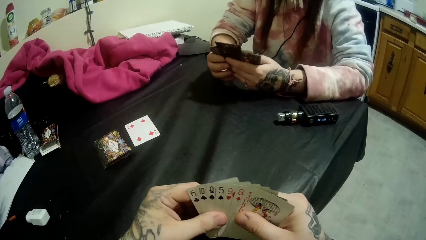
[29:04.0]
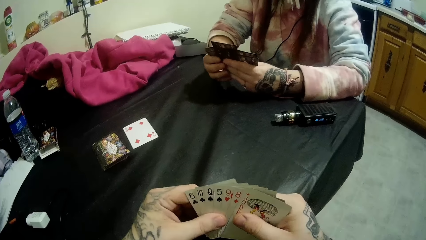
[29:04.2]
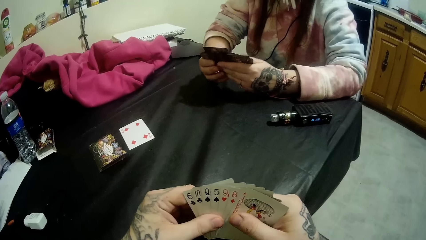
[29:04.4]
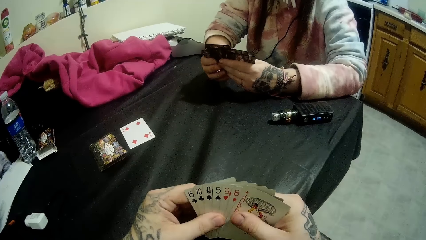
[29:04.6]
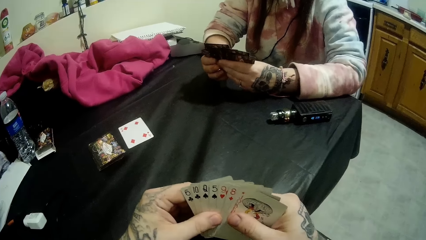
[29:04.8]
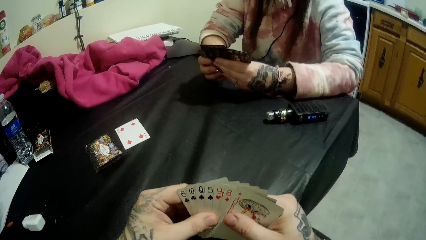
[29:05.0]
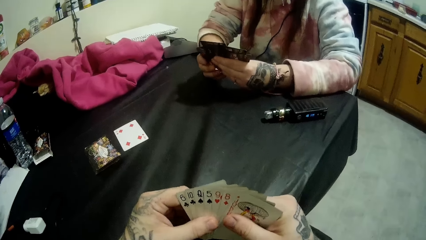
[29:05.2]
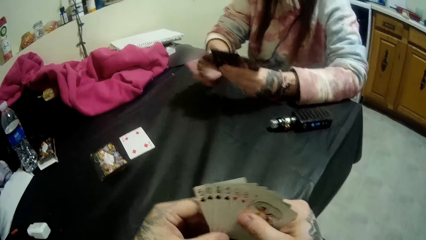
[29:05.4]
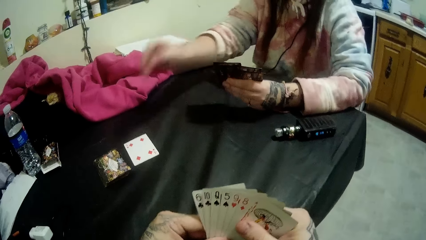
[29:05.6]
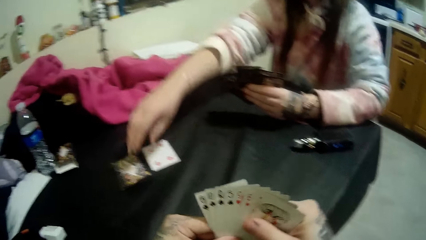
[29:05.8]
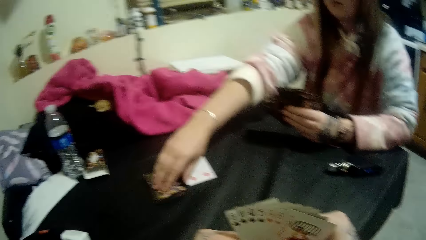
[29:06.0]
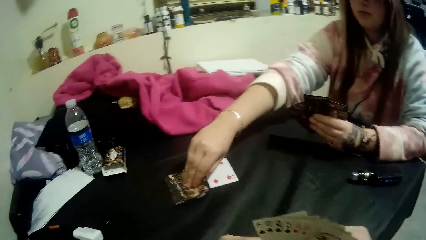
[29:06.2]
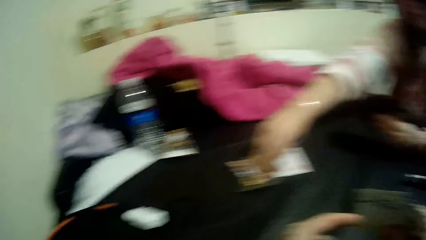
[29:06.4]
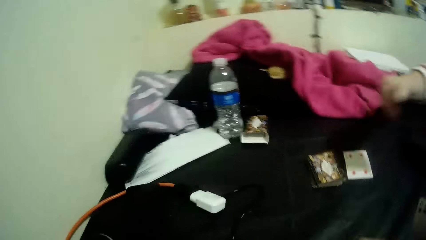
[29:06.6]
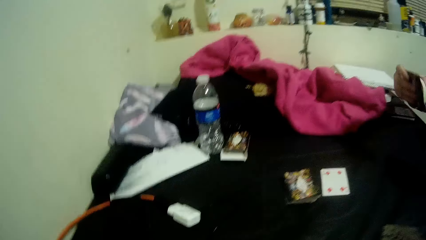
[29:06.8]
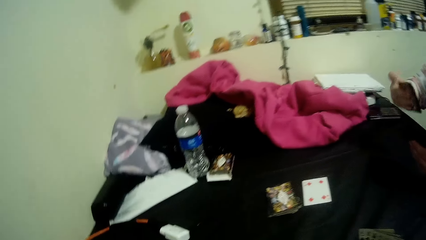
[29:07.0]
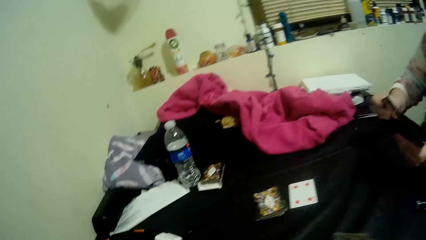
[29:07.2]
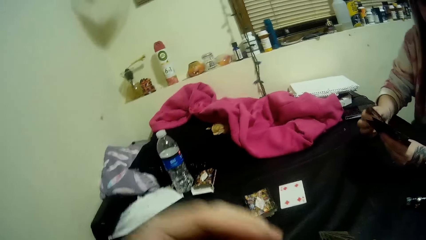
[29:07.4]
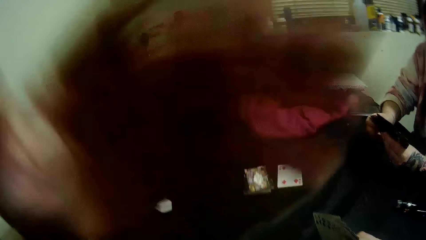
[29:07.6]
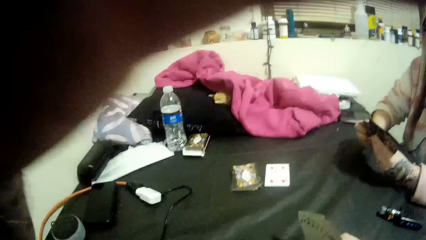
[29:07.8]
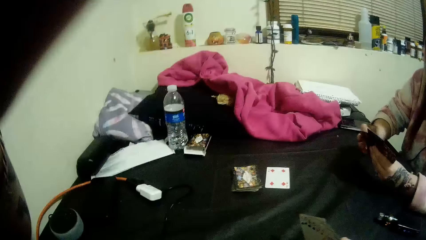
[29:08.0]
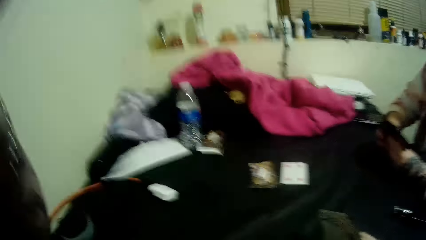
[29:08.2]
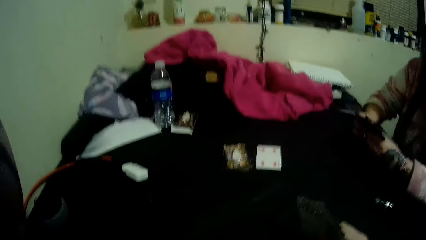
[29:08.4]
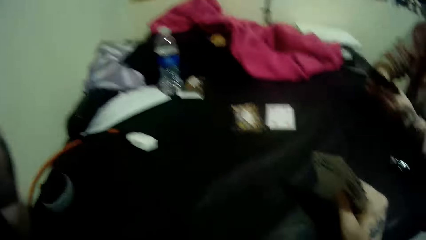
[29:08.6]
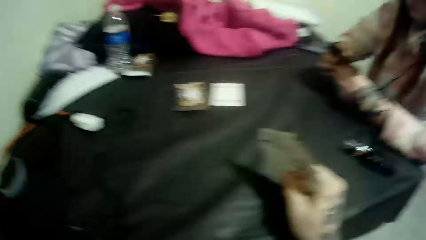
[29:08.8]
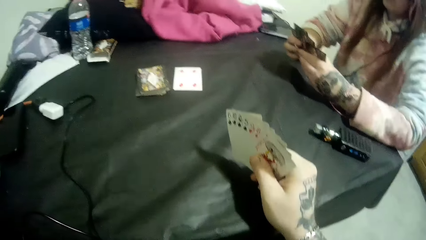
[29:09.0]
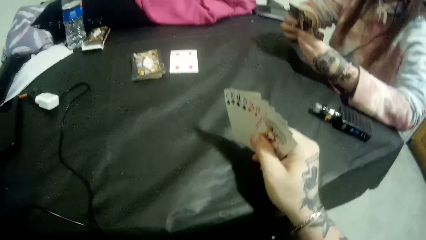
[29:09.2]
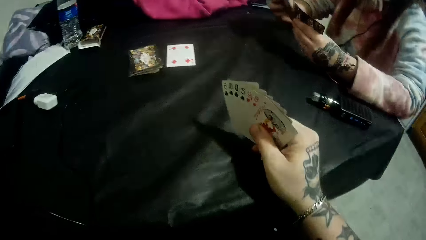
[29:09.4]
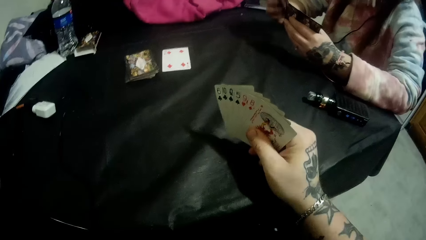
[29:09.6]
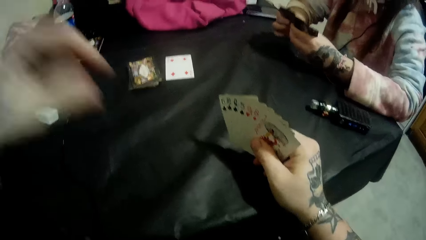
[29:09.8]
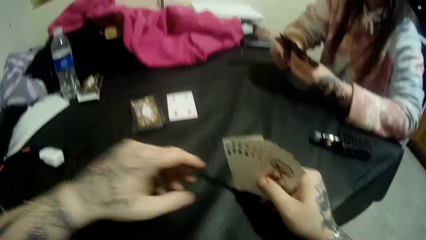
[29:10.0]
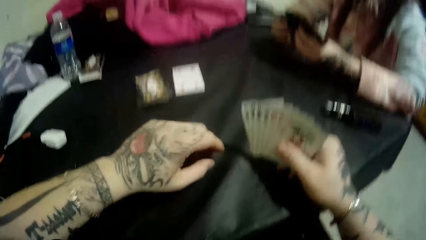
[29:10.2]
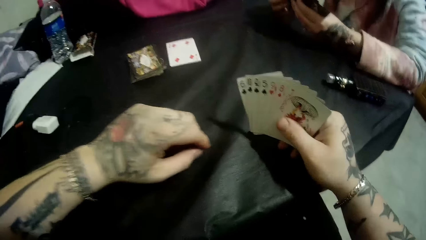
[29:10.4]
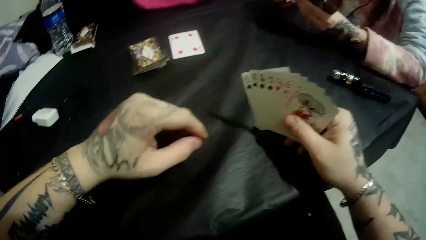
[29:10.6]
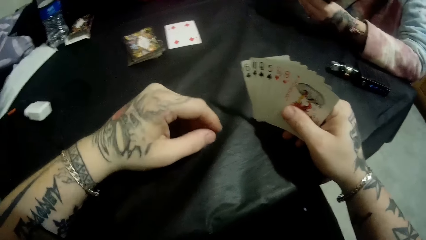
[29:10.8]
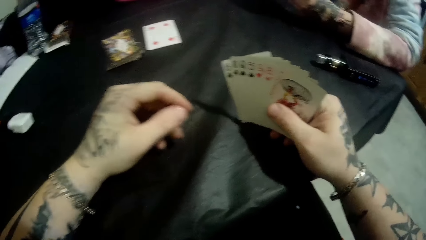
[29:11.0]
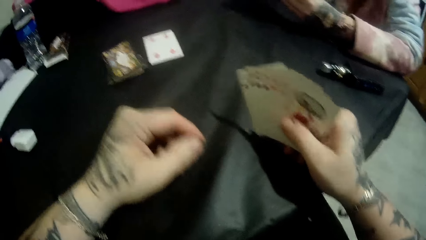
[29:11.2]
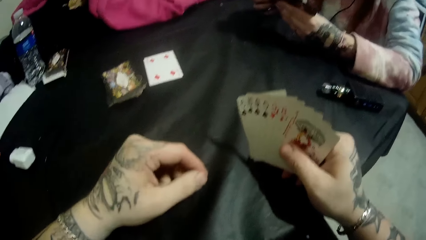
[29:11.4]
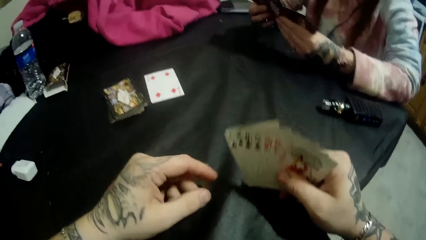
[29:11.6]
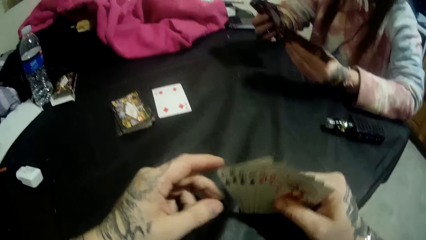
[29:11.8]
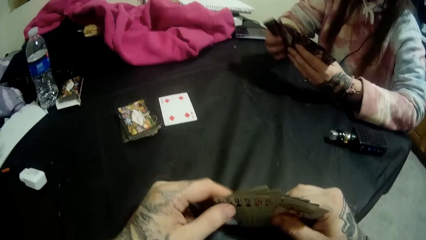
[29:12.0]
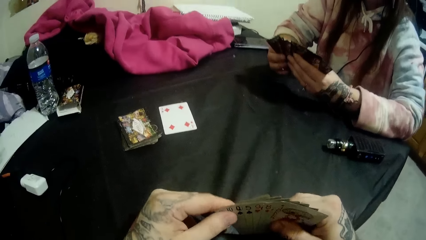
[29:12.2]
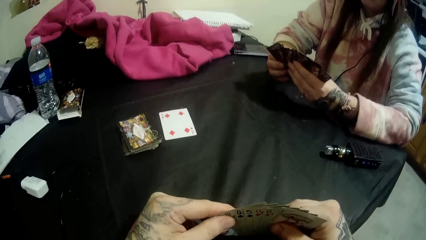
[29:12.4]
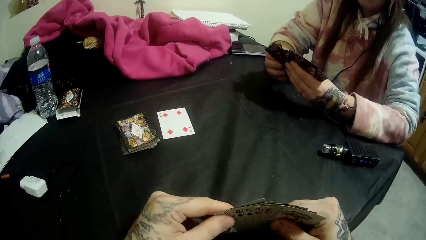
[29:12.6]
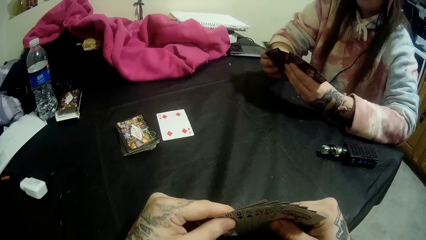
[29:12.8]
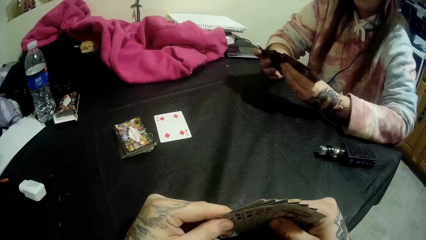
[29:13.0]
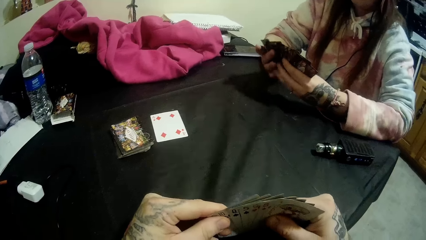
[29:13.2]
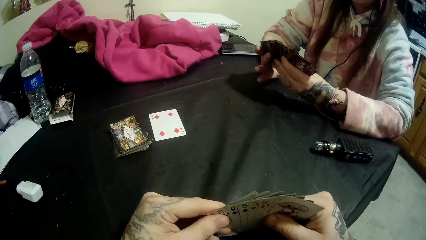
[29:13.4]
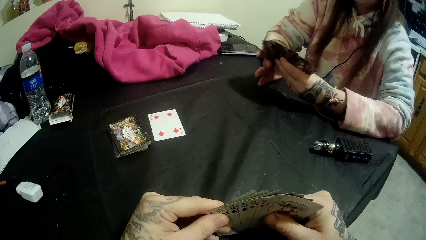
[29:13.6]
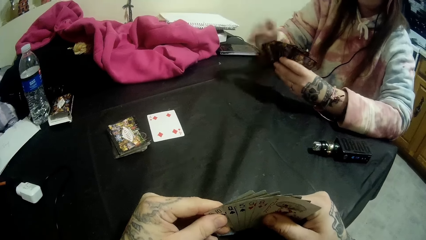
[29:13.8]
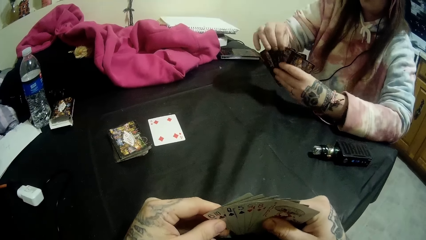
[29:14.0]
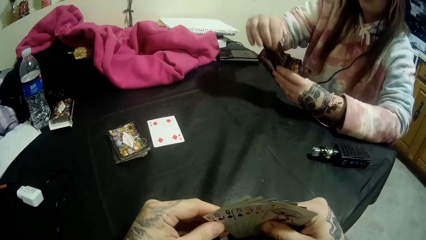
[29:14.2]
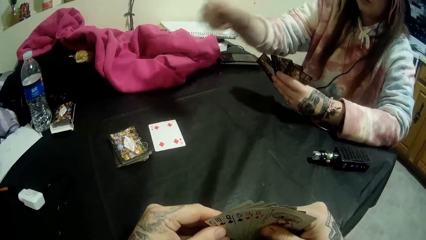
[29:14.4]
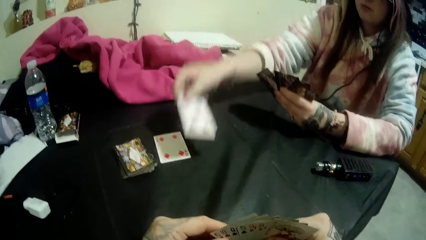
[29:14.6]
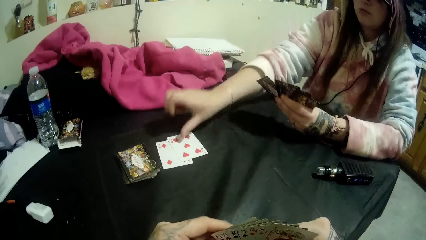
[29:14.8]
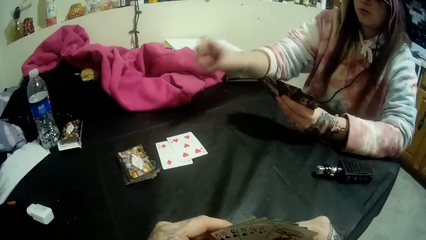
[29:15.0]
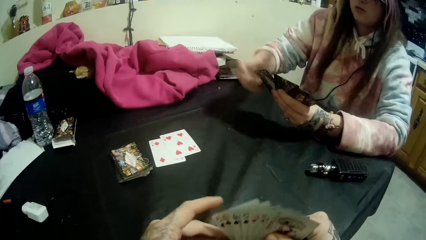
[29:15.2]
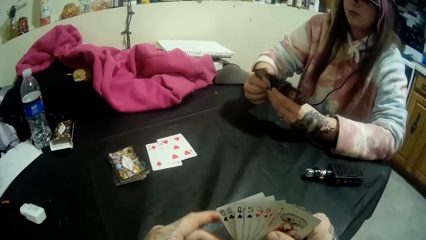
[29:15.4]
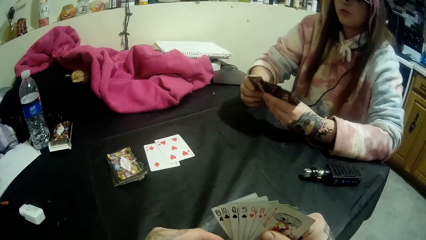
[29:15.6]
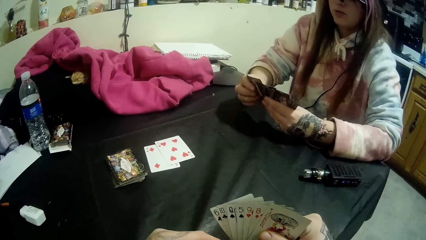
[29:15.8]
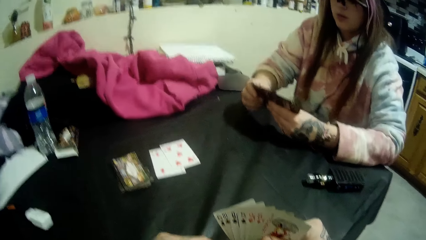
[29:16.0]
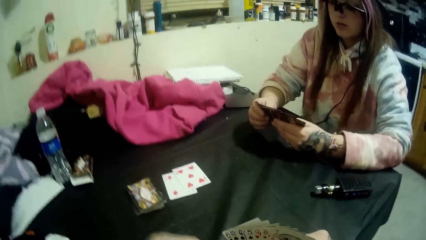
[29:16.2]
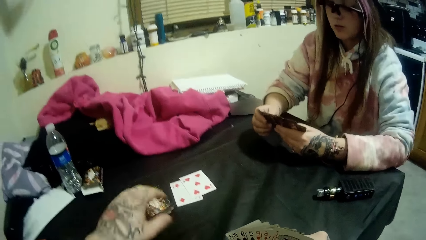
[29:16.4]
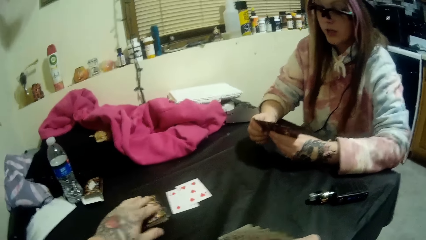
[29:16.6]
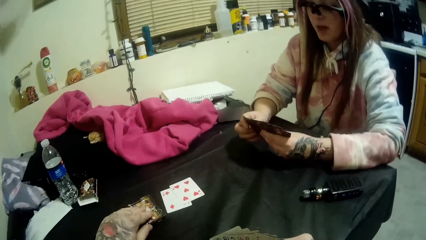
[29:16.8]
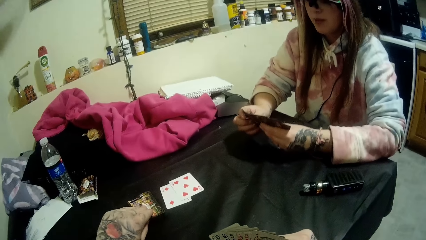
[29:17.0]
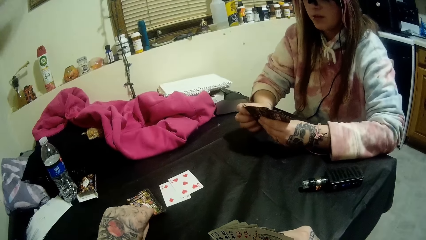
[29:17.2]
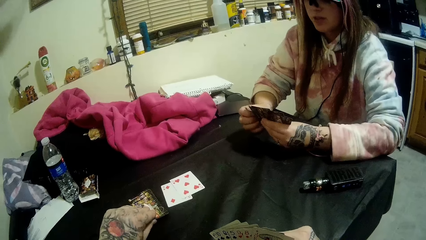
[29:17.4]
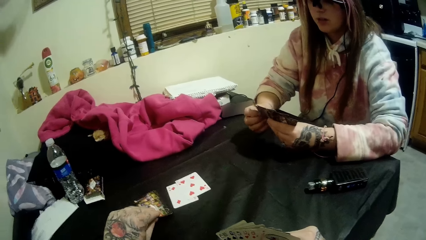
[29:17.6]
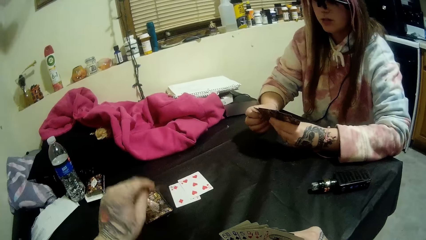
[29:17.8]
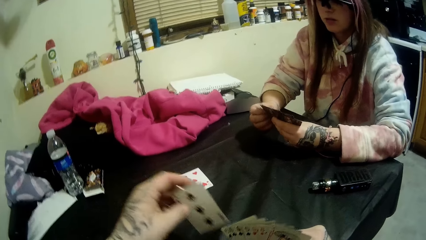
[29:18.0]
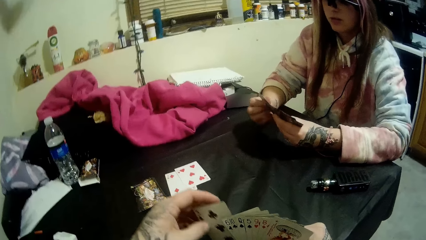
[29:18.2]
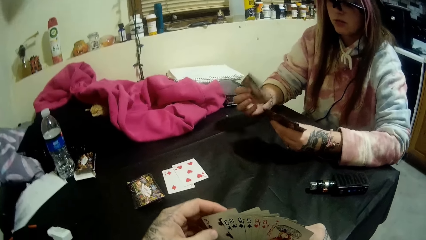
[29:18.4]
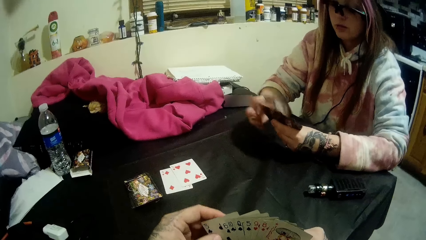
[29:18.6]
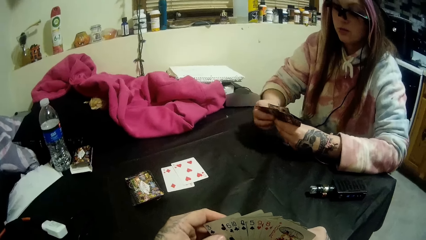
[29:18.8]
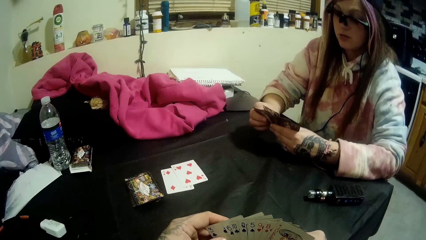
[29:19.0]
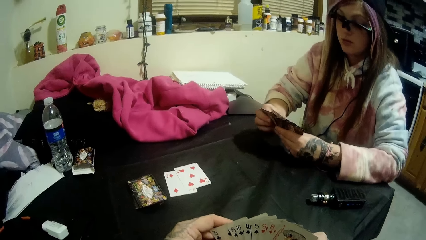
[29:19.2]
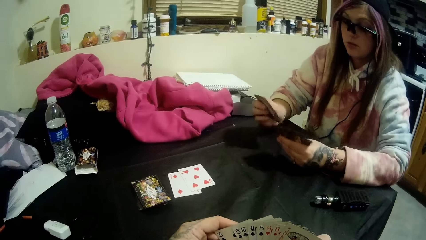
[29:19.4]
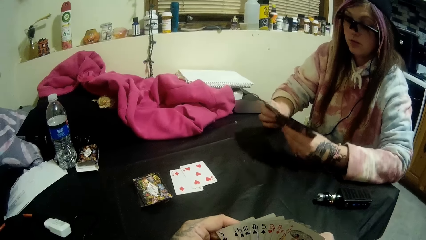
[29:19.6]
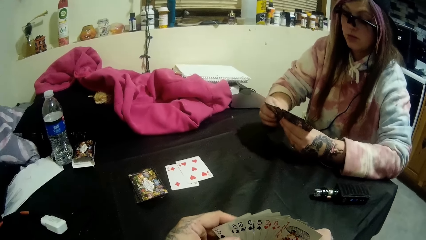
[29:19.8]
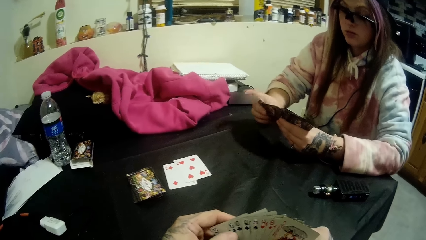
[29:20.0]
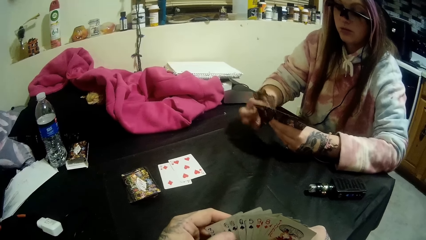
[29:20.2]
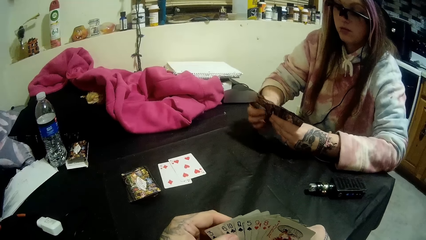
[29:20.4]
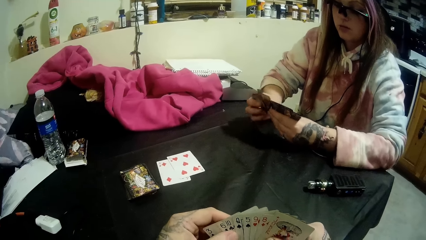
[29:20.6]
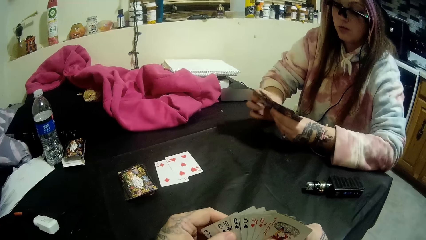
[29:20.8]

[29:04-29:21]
A lady aligns her cards. The camera wearer aligns cards. A woman picks up a card from the closed deck of cards on the table with her right hand. The camera wearer adjusts his camera with his left hand. The lady aligns her cards. The woman drops a card, a 5 of hearts, on the card on the table with her right hand. The camera wearer picks up a card, a 3 of clubs, from the closed deck of cards with his left hand.
